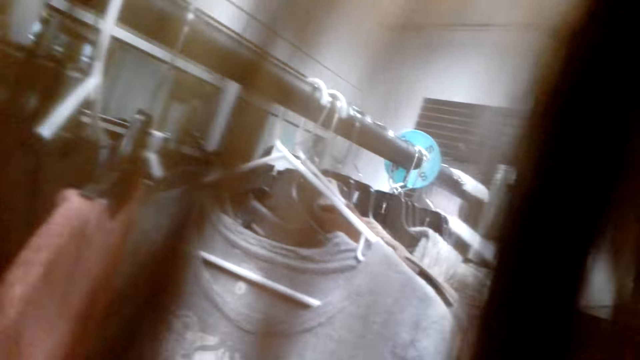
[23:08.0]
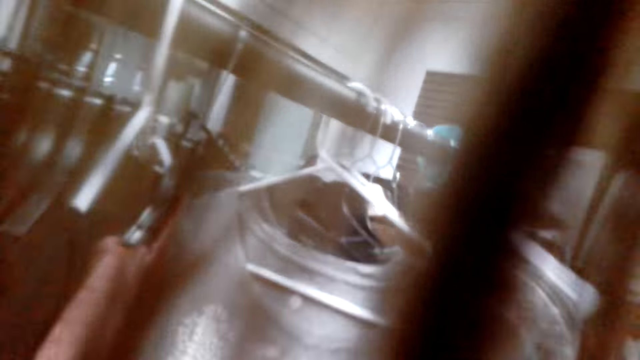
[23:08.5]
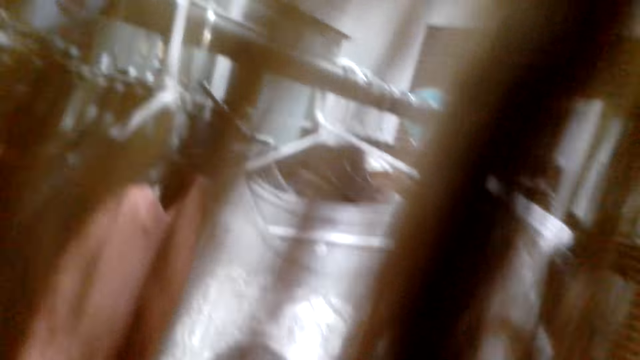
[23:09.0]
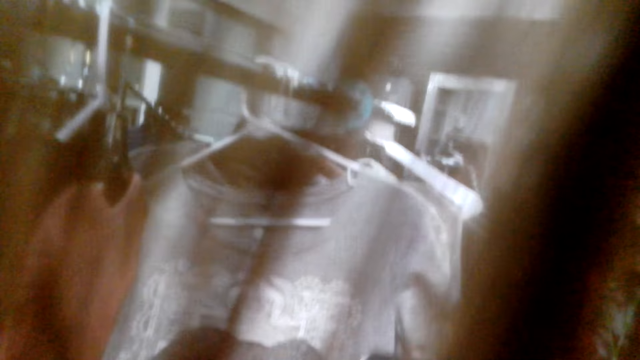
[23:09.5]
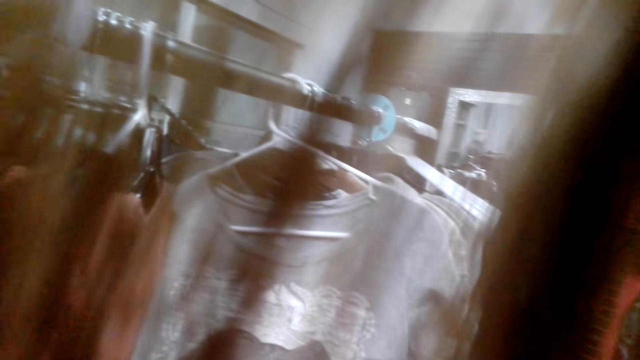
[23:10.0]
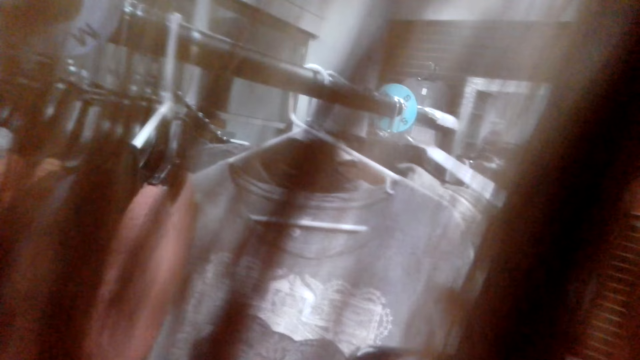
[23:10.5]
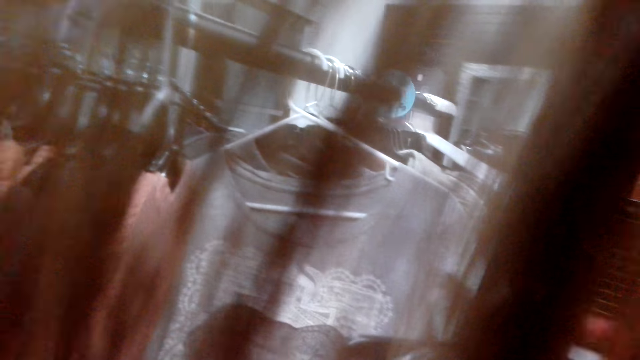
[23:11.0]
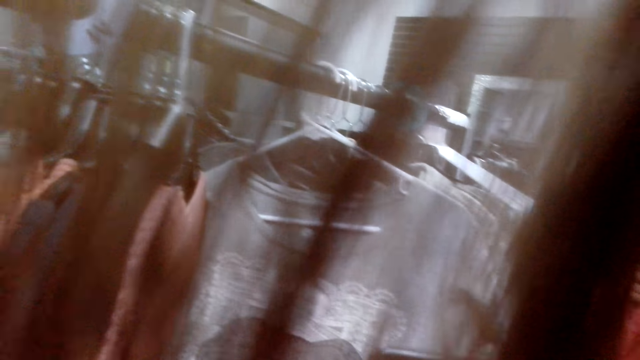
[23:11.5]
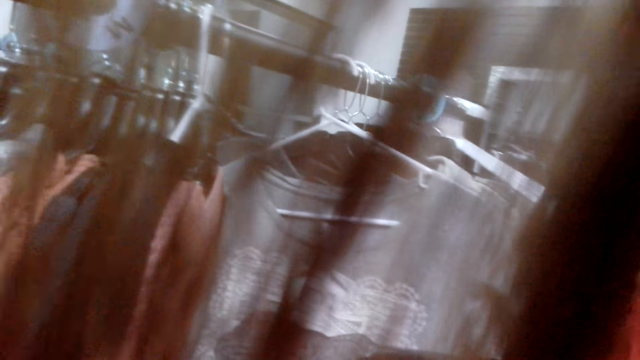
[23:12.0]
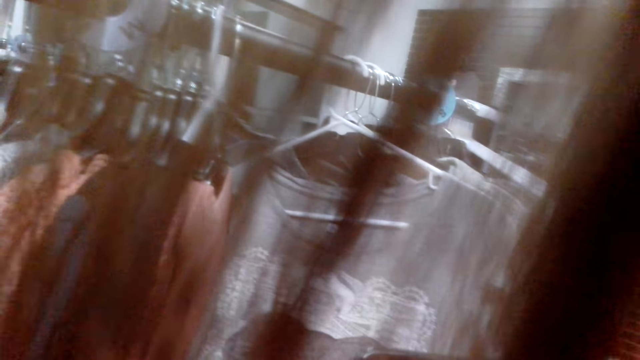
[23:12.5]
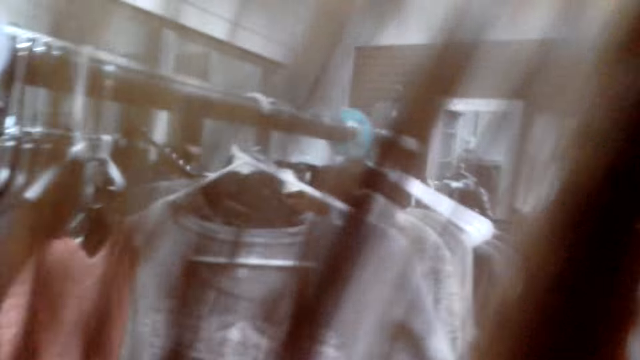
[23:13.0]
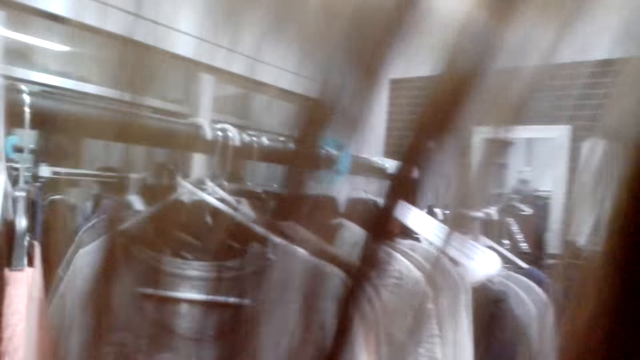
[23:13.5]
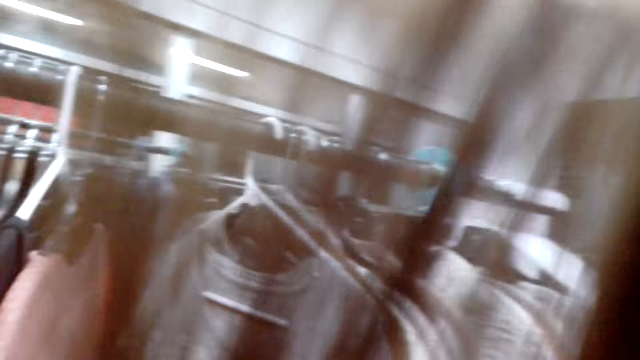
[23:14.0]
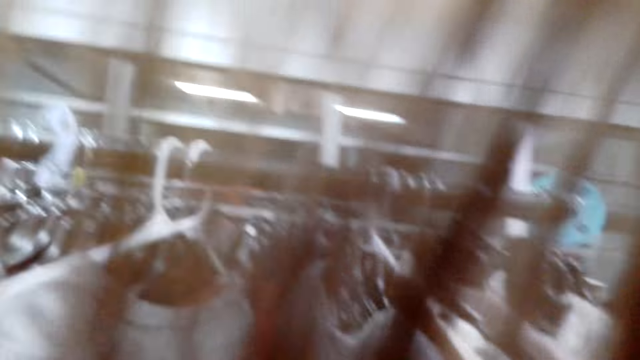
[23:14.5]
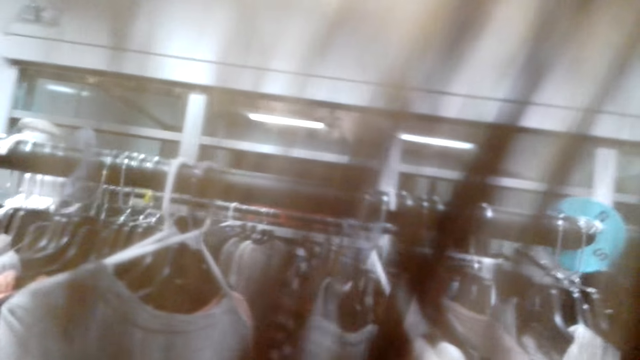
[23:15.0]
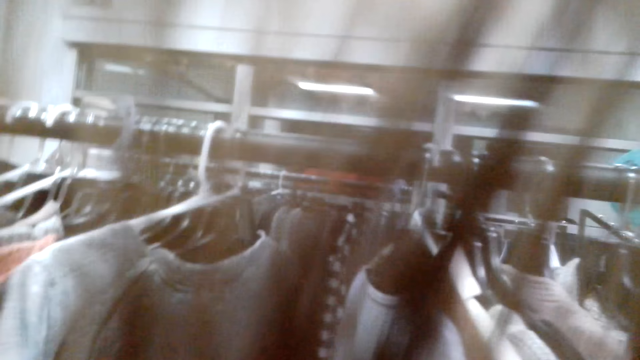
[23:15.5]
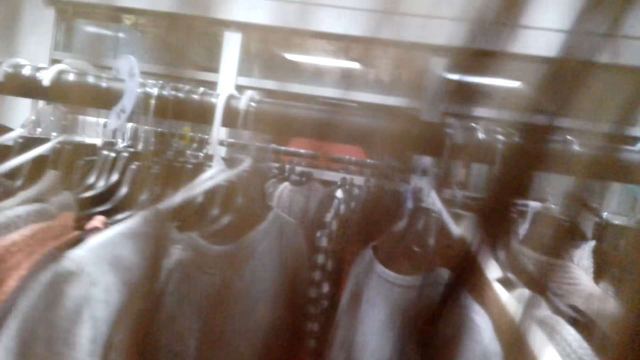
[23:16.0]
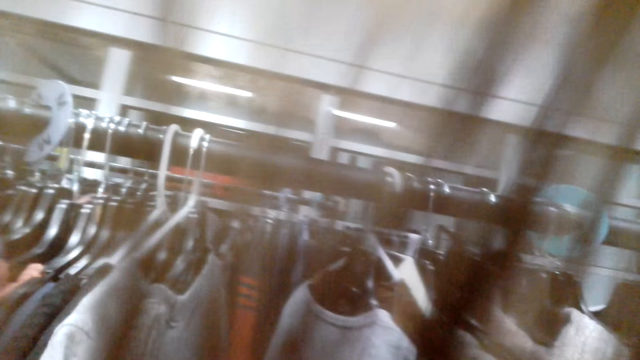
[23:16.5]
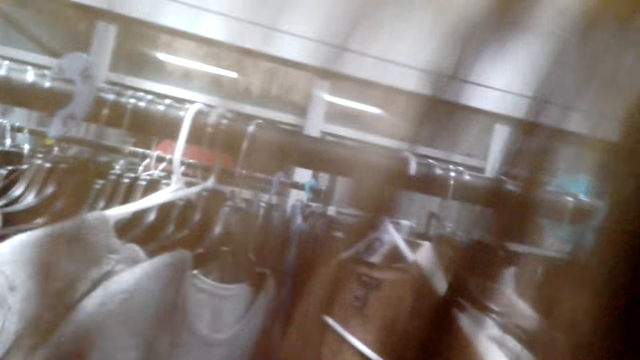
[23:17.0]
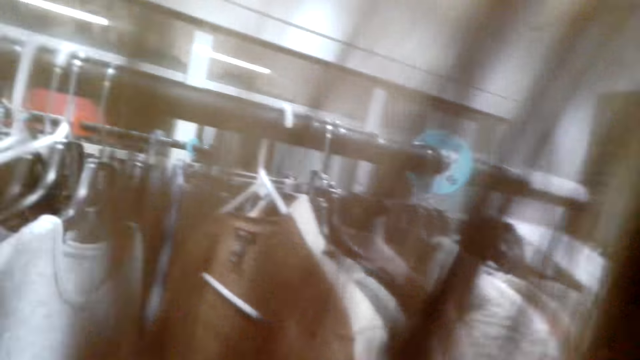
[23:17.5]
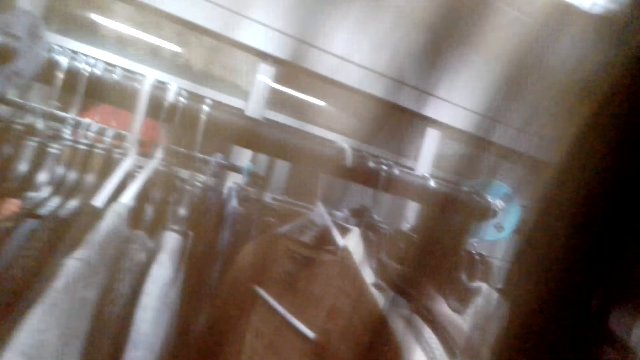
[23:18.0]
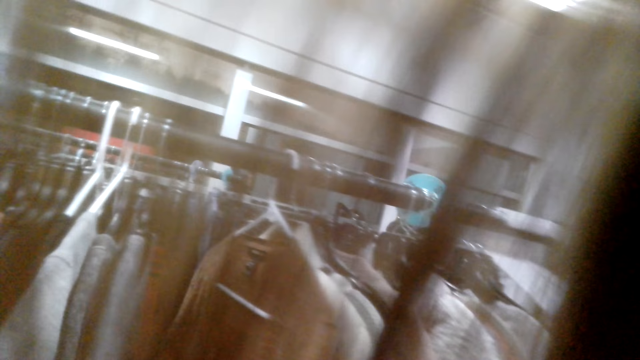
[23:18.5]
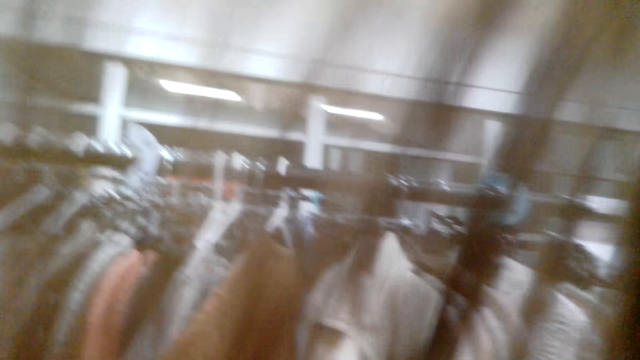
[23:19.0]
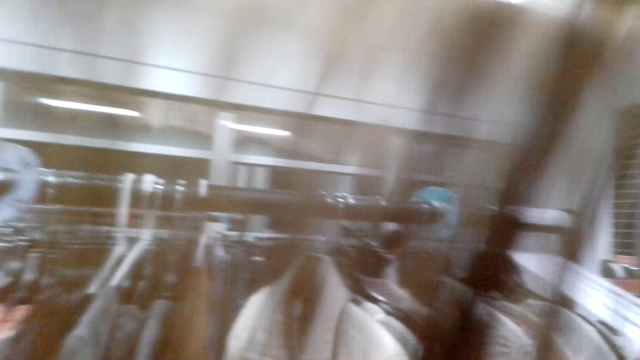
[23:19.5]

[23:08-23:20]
The camera wearer flips through the sweaters.

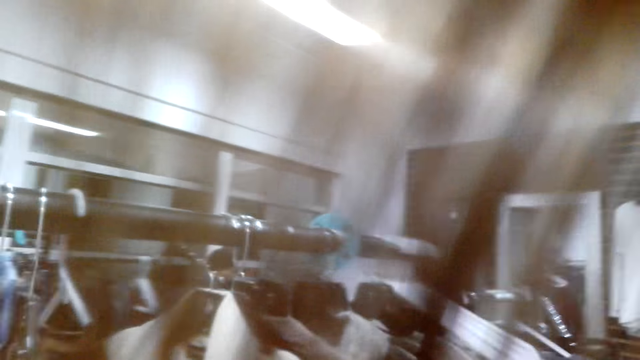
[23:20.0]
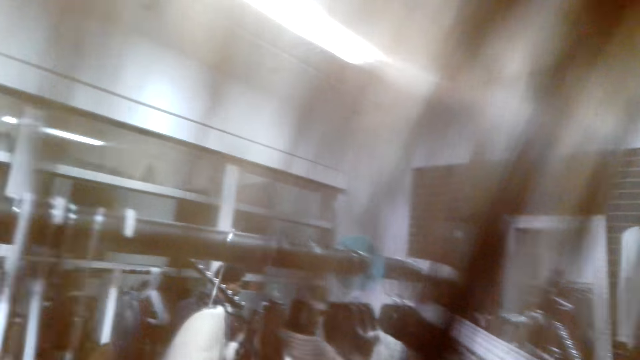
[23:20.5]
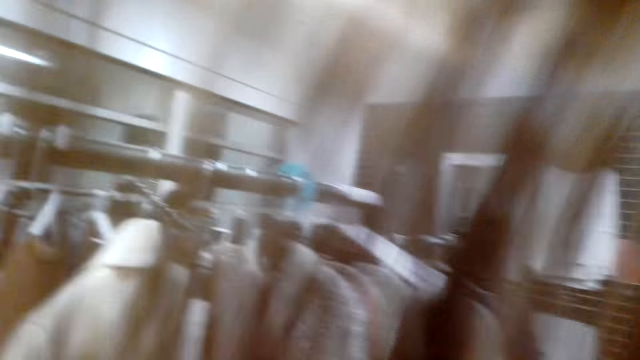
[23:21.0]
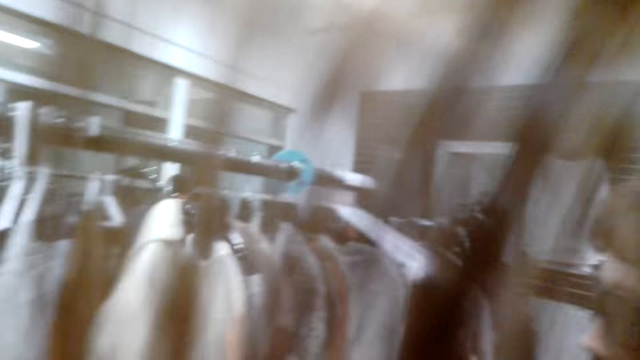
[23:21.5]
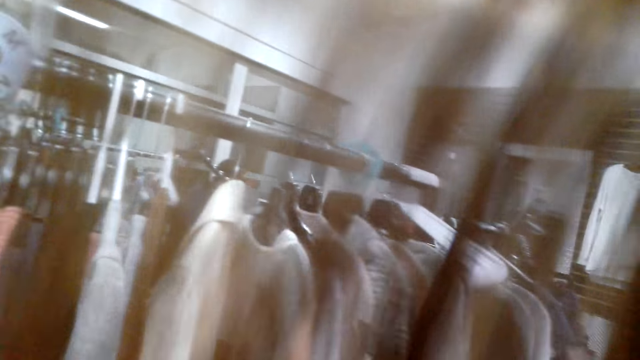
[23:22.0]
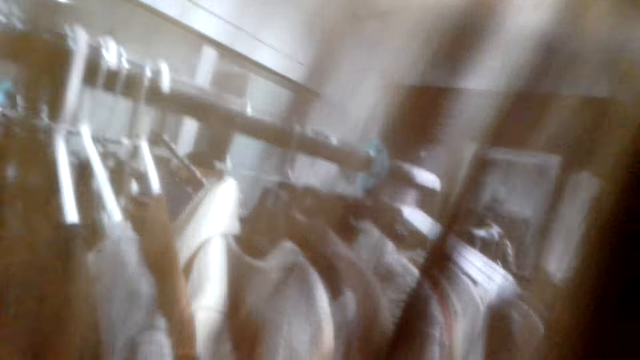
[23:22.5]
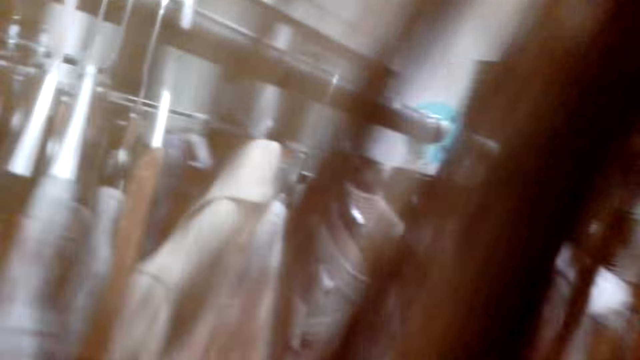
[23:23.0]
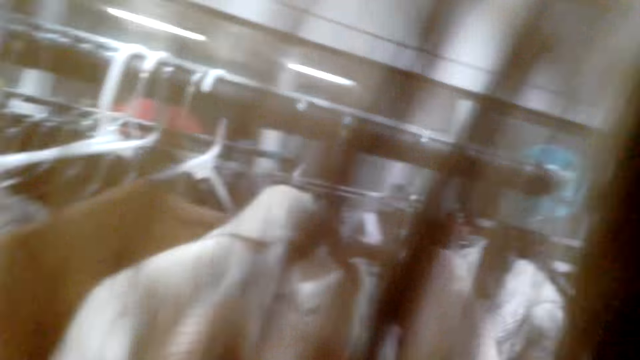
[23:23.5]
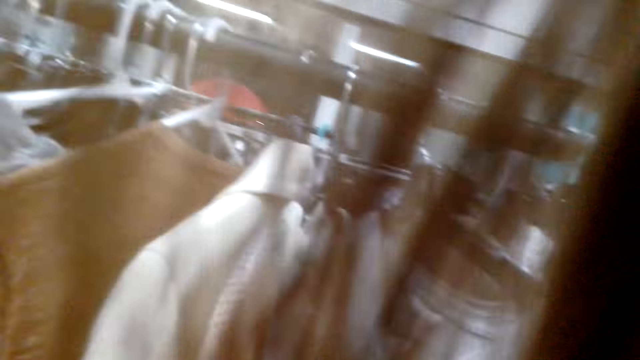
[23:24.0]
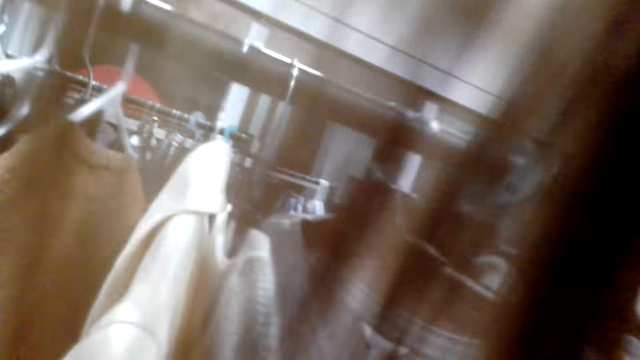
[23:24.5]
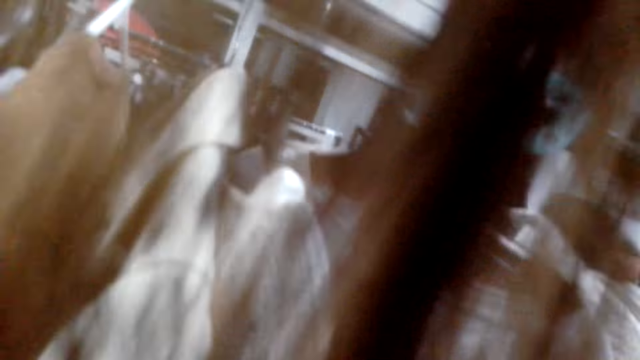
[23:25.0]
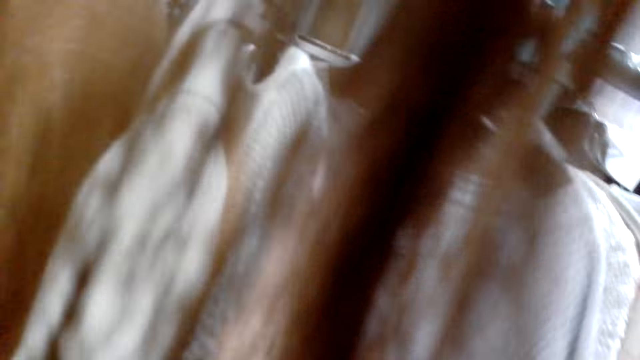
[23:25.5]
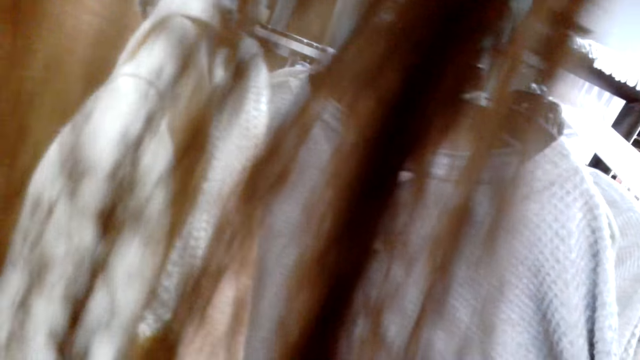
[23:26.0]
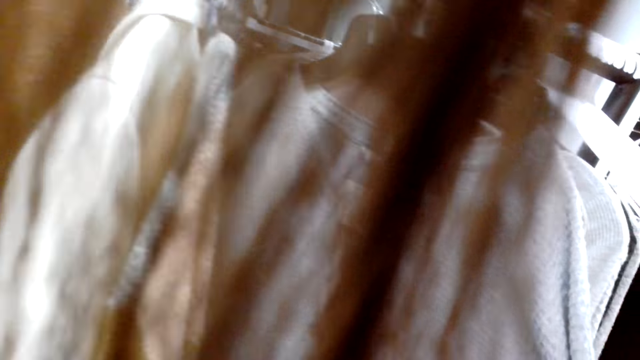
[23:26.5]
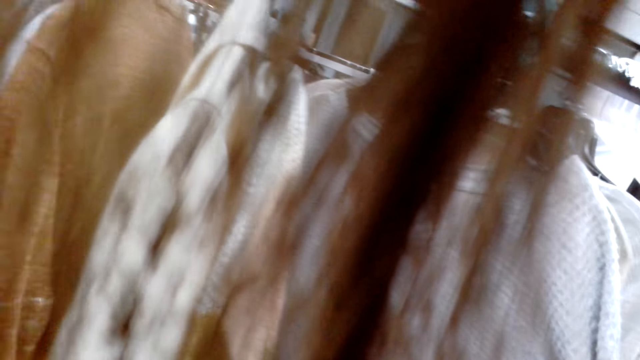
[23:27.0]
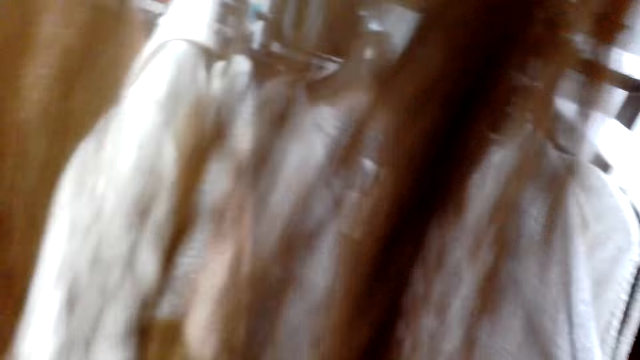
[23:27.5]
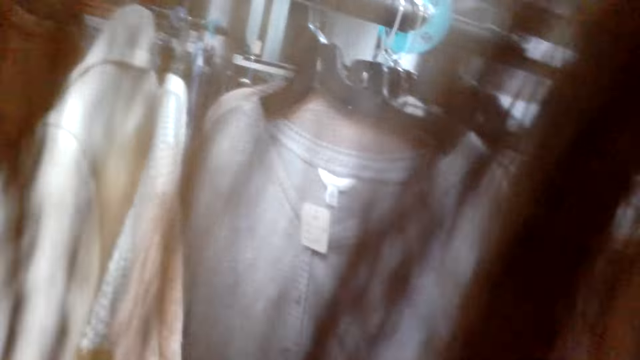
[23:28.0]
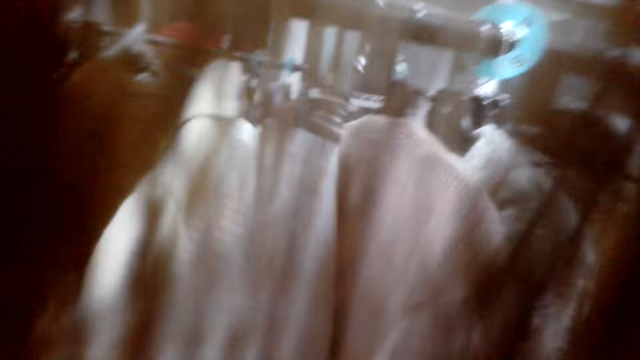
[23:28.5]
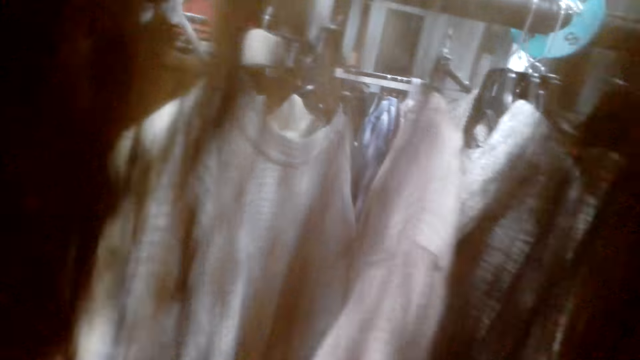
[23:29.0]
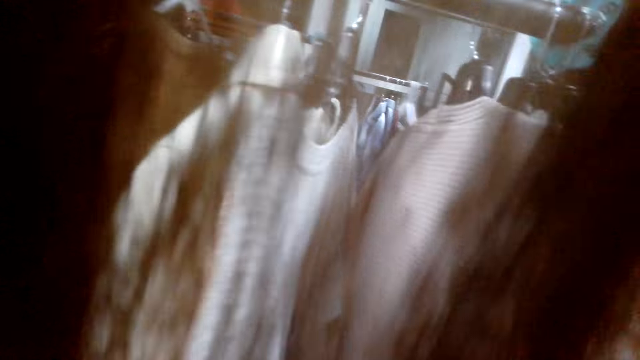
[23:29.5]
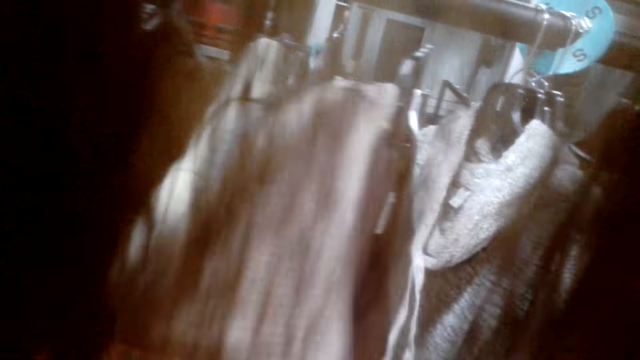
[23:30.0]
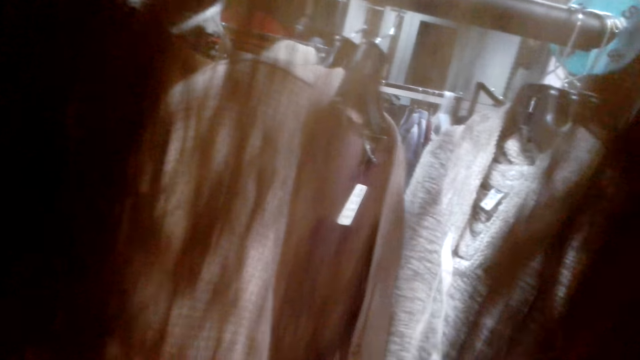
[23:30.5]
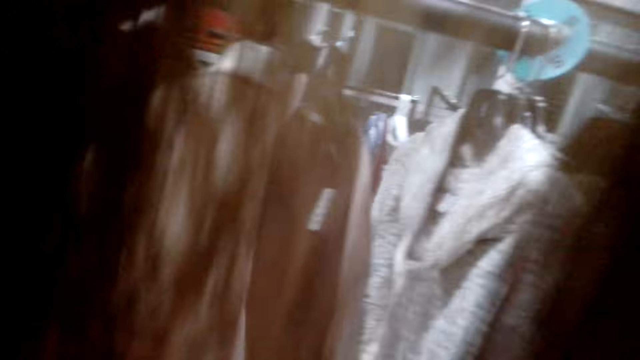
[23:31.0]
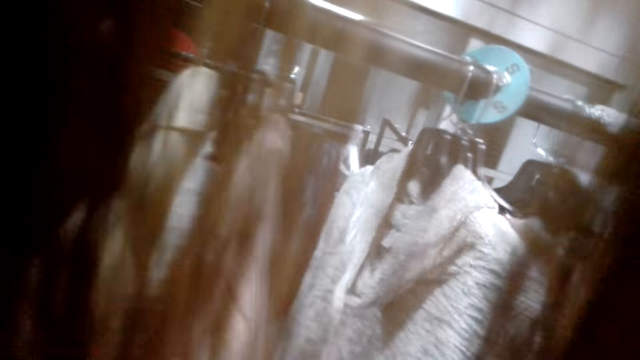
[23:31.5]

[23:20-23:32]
The camera wearer looks at a sweater. They flip through the sweaters.
